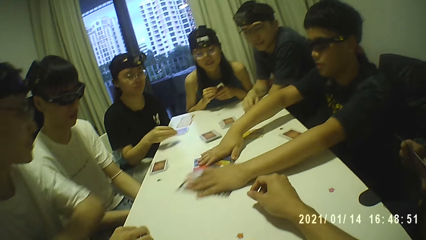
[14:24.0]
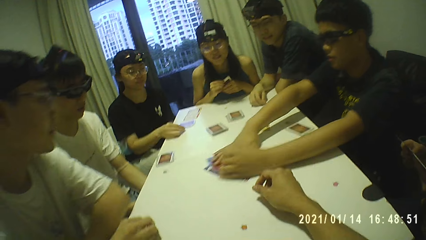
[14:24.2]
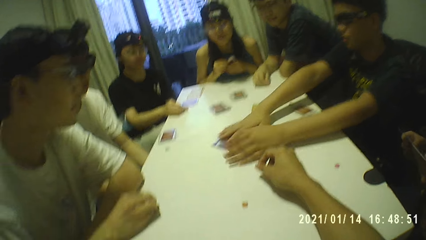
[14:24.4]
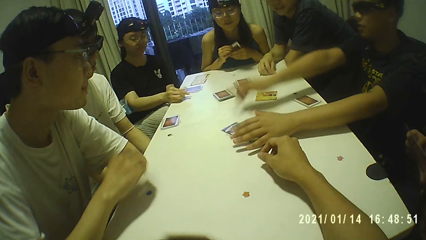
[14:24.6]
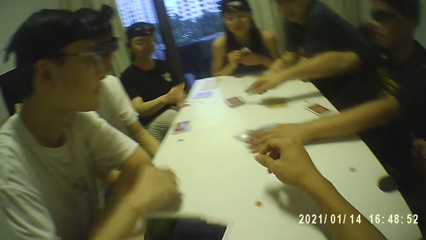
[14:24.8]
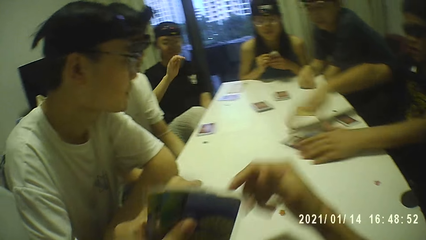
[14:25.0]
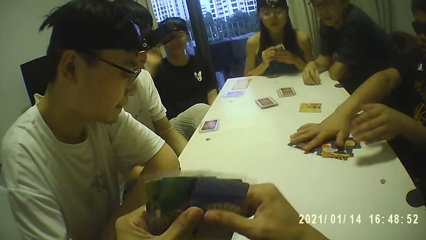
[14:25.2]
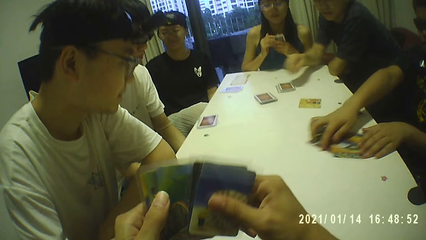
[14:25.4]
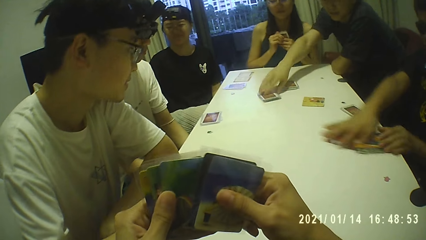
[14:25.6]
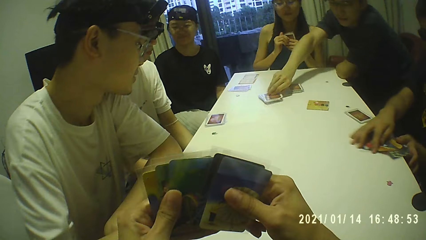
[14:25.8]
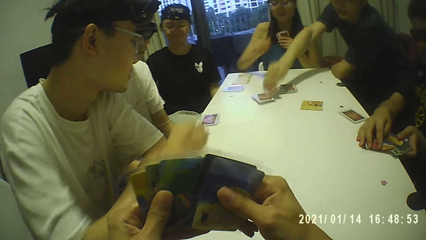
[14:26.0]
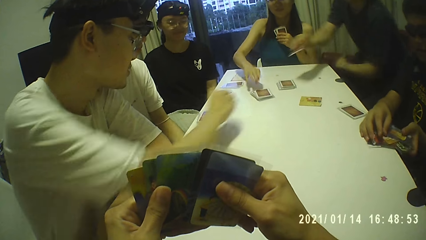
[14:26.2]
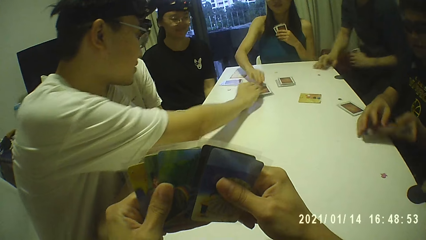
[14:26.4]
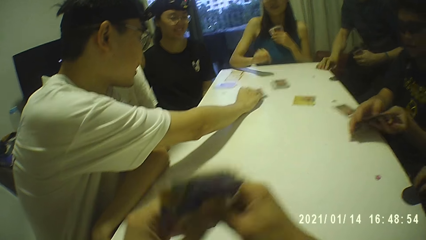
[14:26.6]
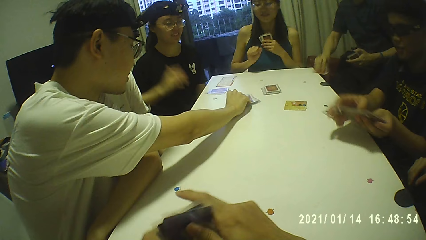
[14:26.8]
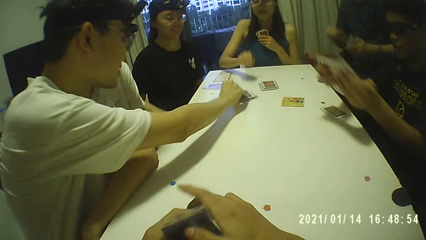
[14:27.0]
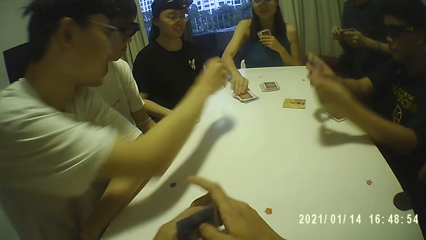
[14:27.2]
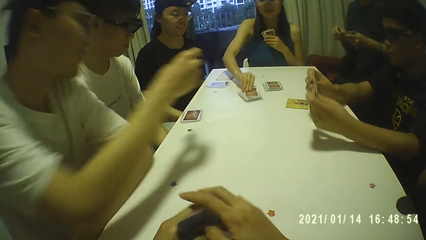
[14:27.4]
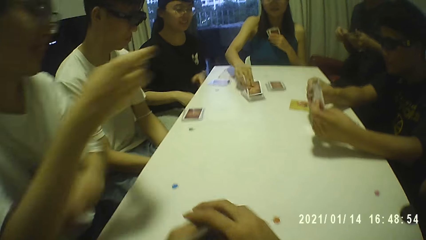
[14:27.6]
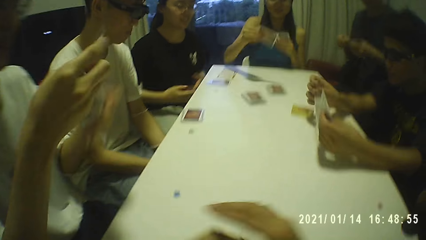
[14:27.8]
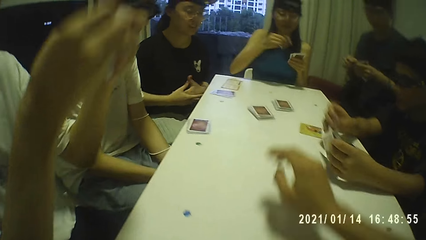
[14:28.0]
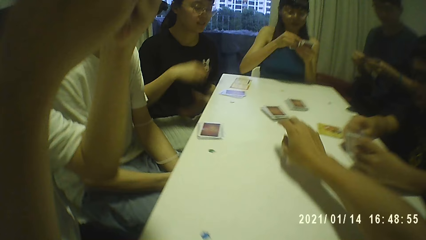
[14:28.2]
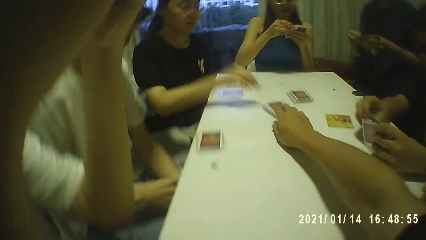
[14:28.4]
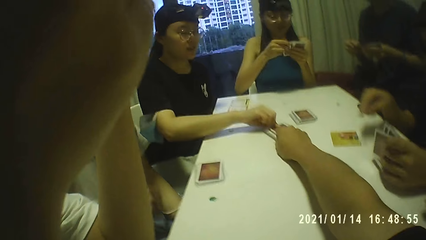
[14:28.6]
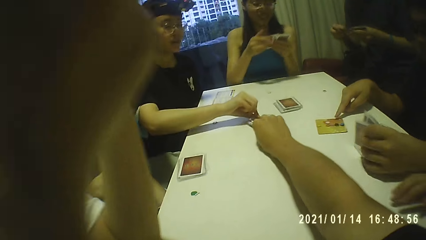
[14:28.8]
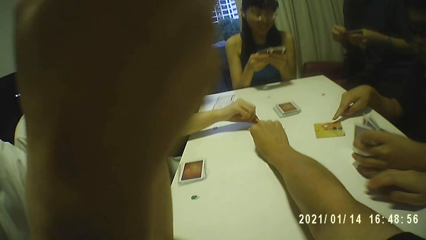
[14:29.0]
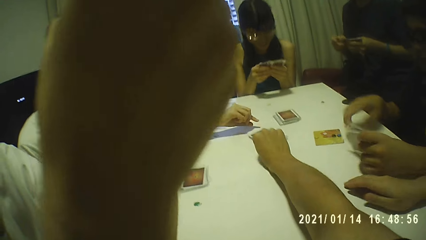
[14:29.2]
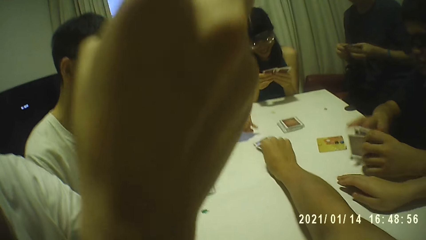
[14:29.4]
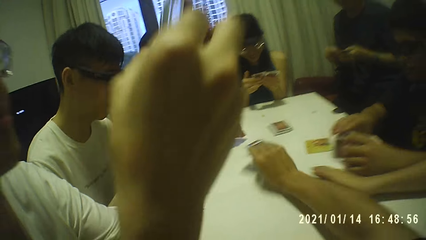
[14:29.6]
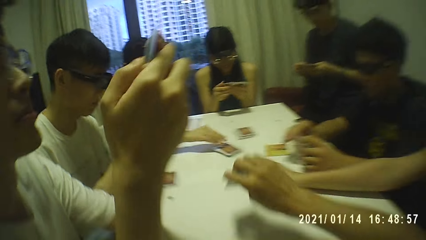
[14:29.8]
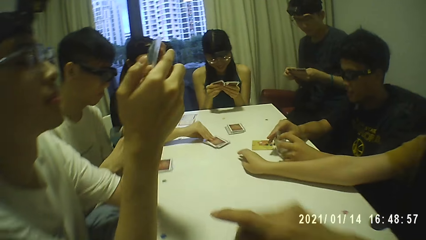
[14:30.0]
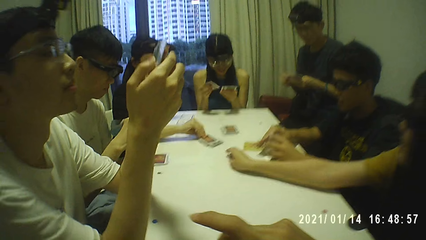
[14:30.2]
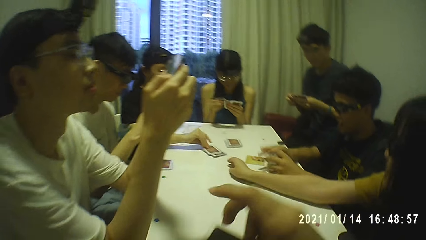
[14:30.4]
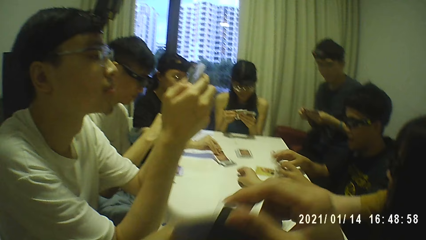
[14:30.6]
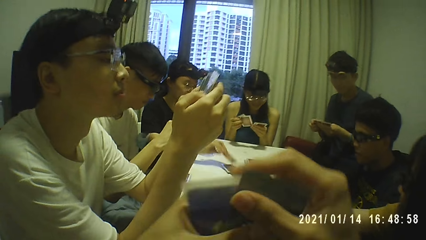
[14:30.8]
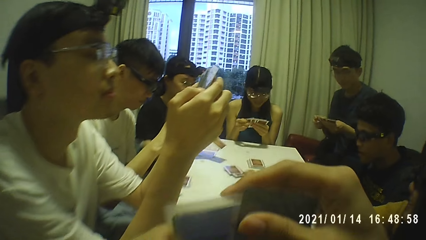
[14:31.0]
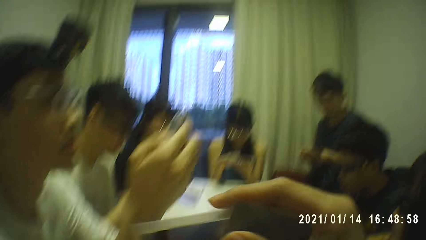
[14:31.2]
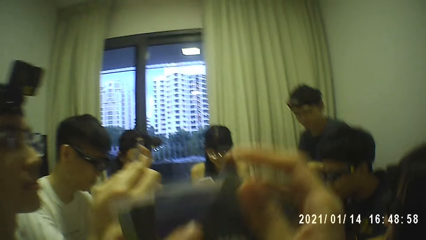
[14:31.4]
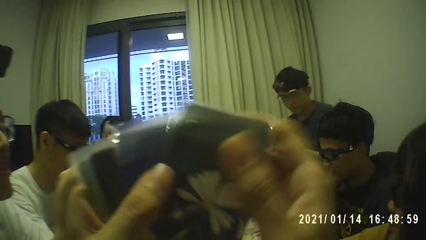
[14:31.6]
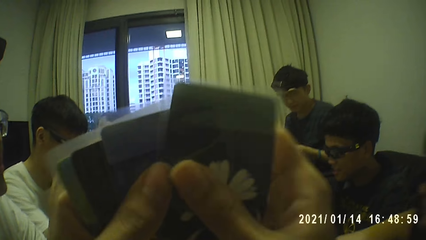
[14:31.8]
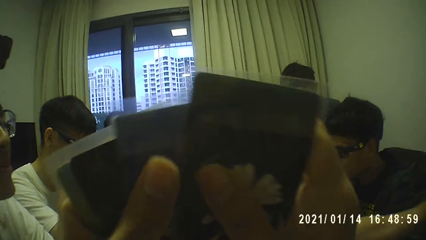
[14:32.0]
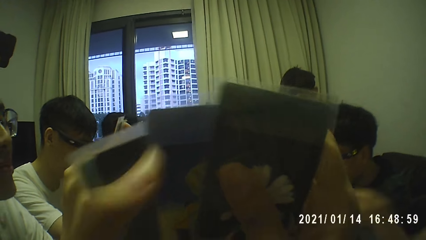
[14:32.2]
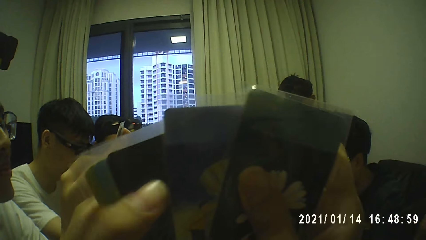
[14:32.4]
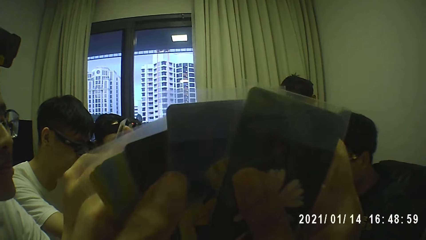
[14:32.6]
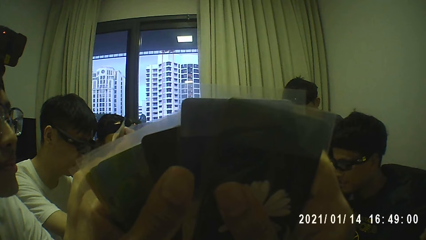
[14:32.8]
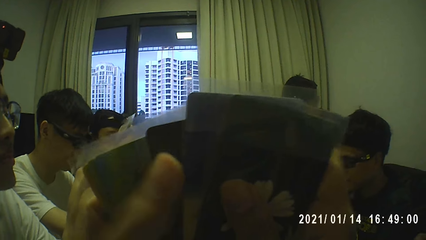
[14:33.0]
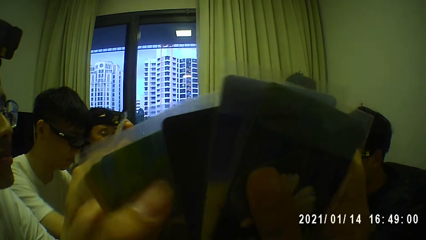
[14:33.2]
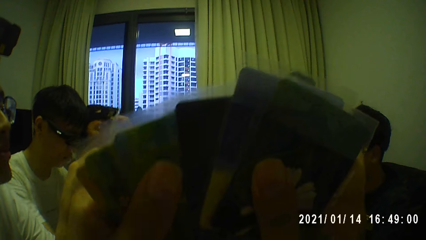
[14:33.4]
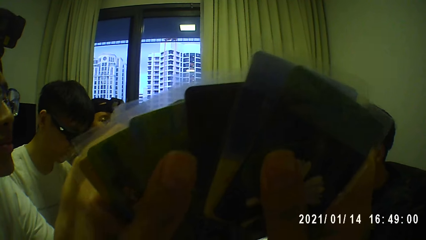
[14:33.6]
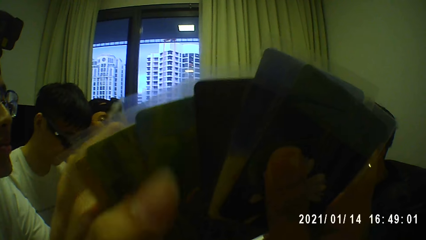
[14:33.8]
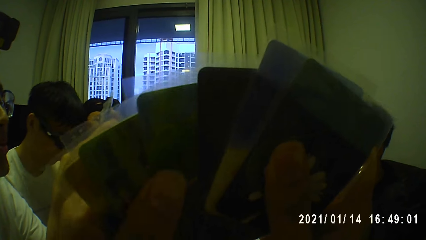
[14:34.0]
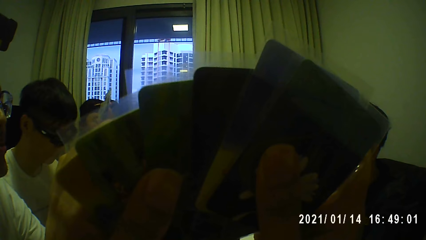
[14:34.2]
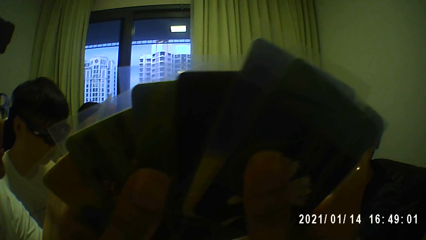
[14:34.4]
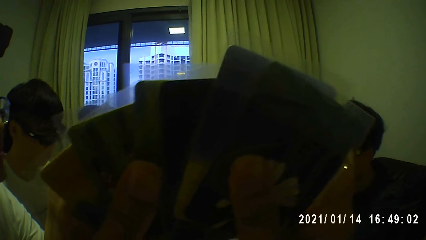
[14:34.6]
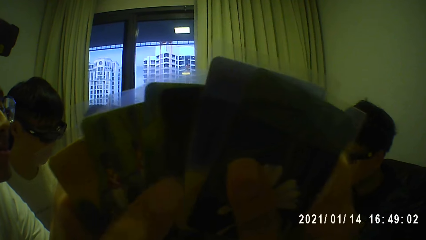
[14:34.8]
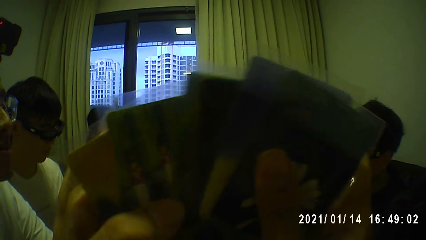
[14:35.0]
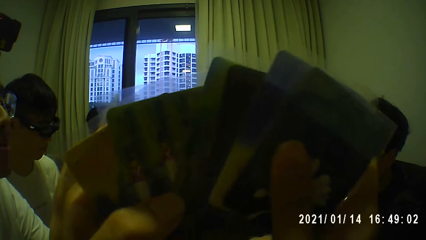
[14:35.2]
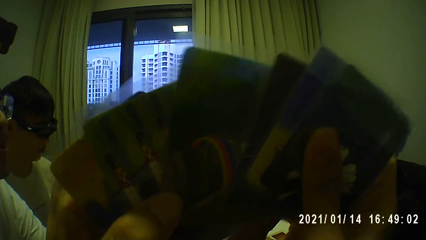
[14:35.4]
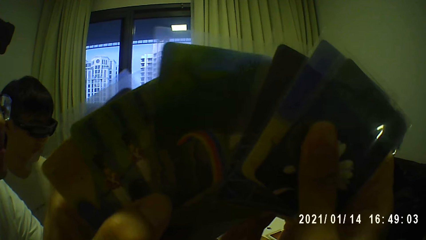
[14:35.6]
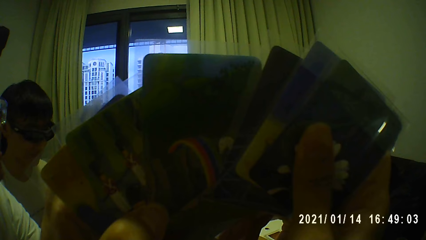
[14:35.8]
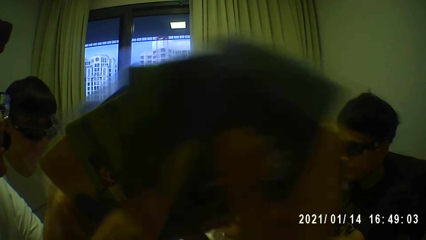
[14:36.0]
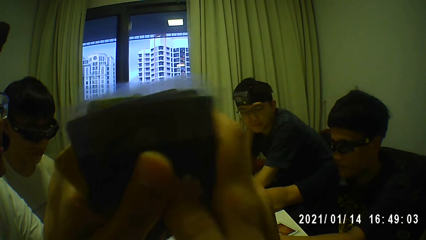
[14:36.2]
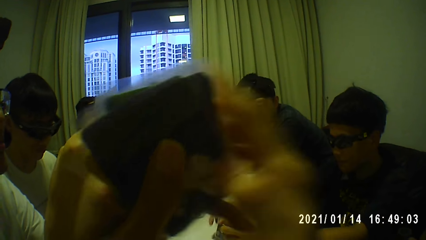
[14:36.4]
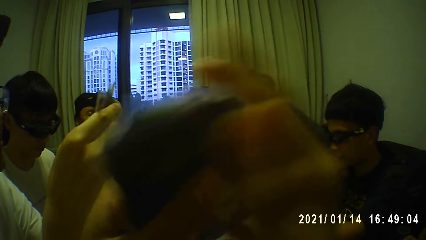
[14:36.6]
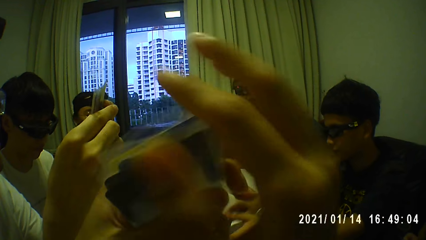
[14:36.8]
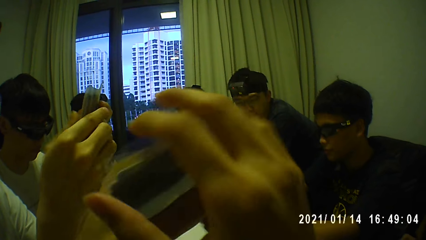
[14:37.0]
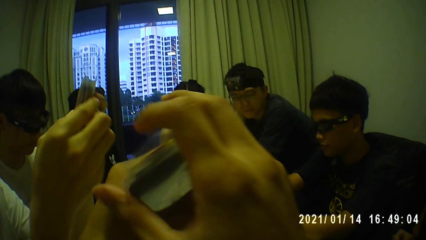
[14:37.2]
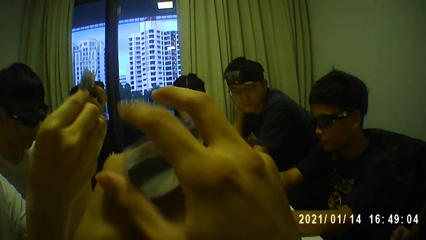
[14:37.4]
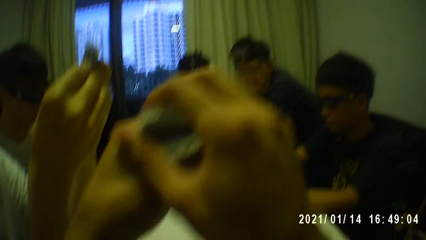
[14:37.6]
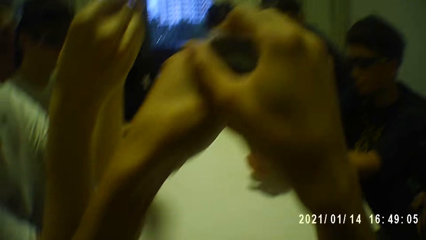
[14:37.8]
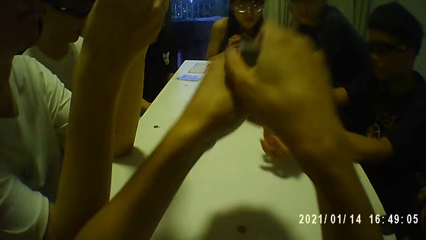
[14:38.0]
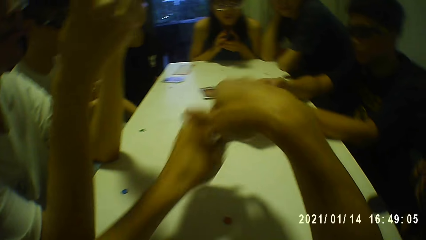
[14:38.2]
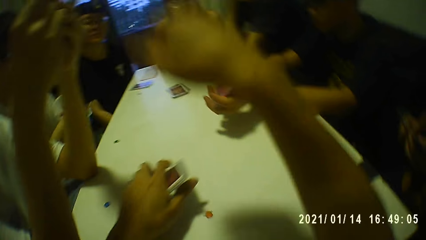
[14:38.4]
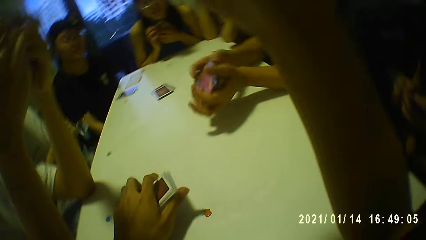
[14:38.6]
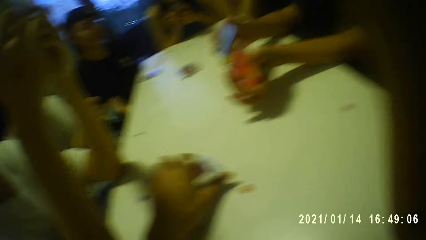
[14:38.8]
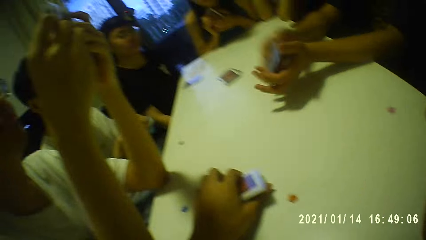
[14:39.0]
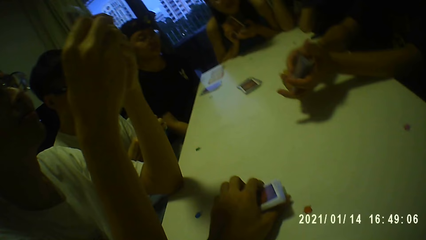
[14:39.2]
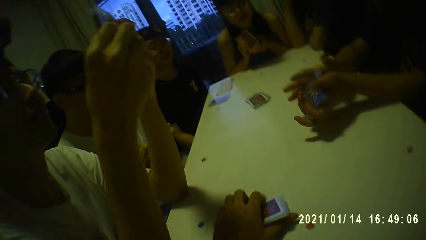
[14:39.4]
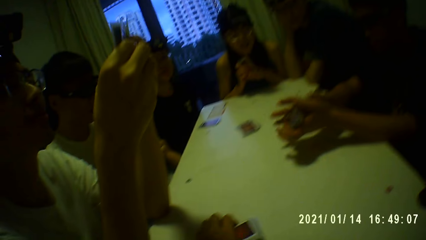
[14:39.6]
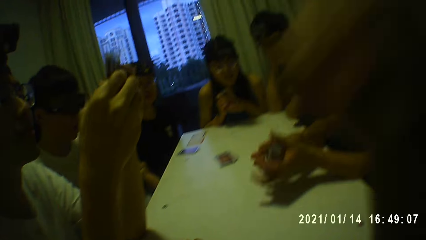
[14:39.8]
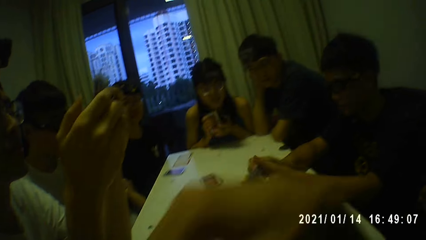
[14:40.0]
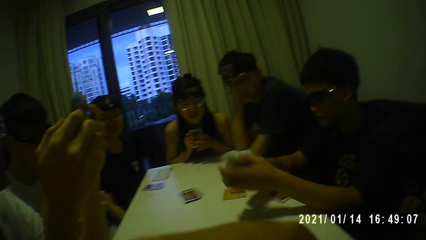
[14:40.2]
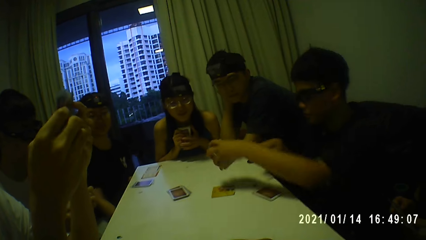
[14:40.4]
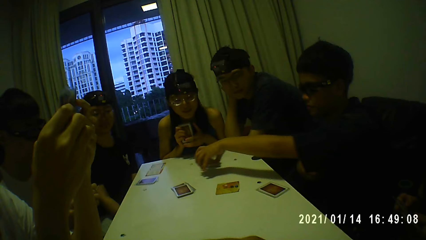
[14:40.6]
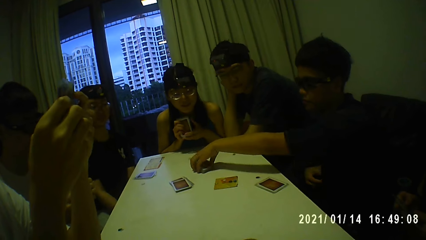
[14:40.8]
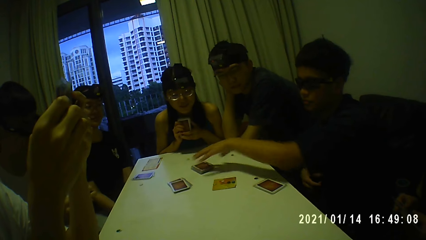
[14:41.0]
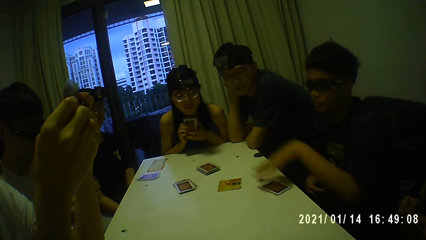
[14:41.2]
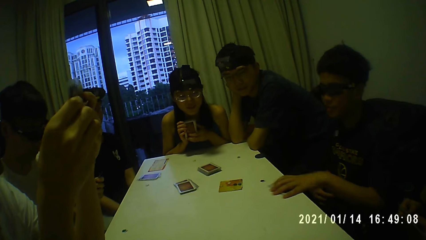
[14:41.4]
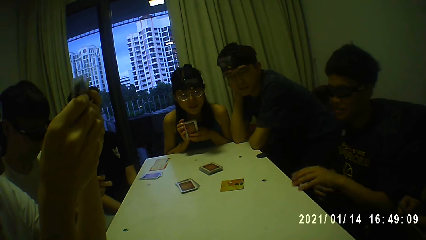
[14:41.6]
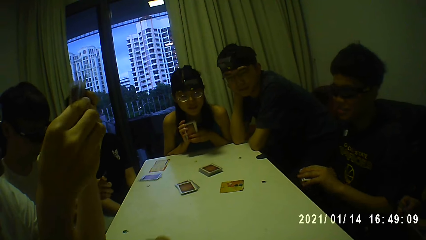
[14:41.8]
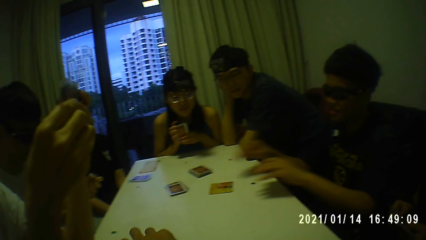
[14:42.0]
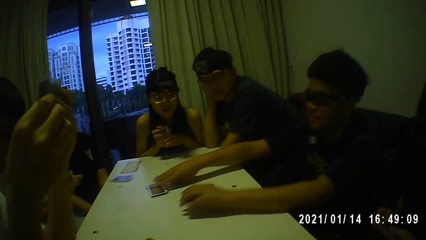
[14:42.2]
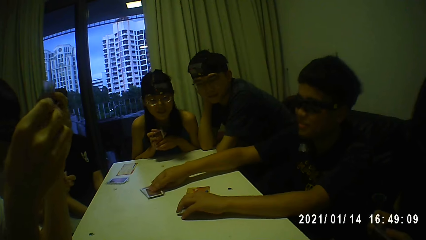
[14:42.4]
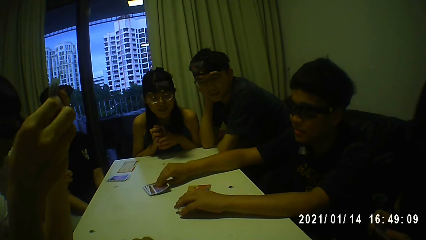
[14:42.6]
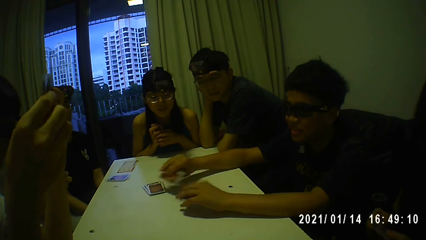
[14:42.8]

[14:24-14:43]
A boy drops another card on the table with his right hand. A man picks another card from the table with his right hand. A lady picks another card from the table with her right hand. Another man picks another card from the table with his right hand. The camera wearer picks another card from the table with his right hand. A person picks a card on the table. Another lady picks another card from the table with her right hand. The camera wearer arranges the cards in hand. He touches a camera on his head with his right hand. He places his cards on the table with his left hand. The boy shuffles the cards in both hands, drops the cards on the table with his left hand, picks the cards from the table with his left hand, and picks another card from the table with his right hand.
